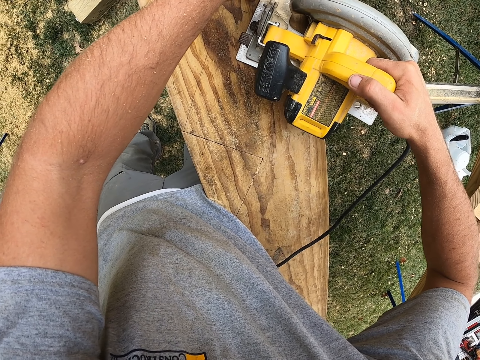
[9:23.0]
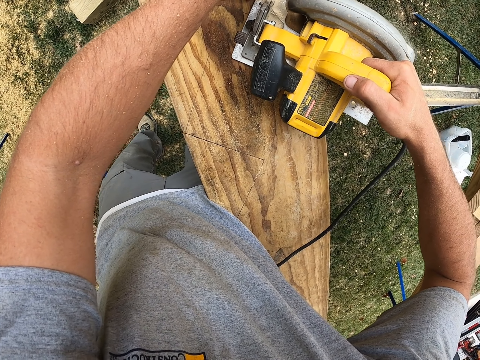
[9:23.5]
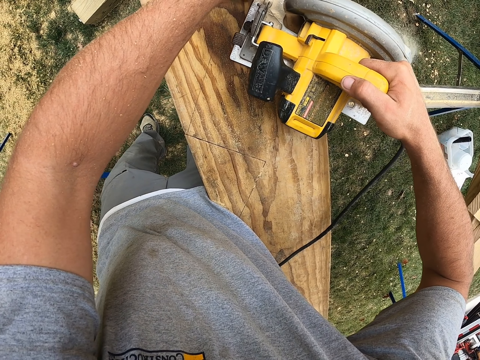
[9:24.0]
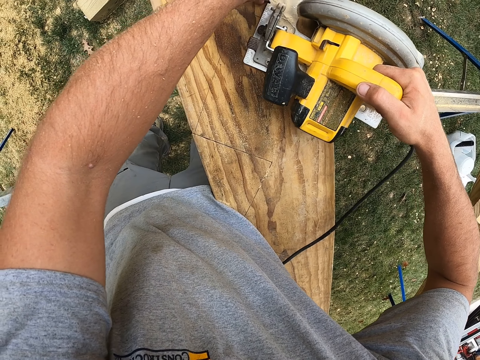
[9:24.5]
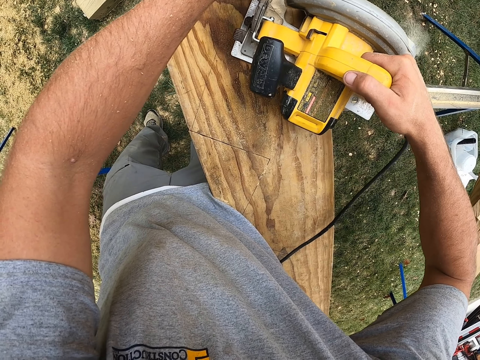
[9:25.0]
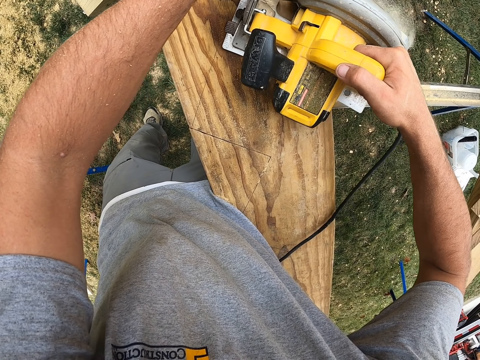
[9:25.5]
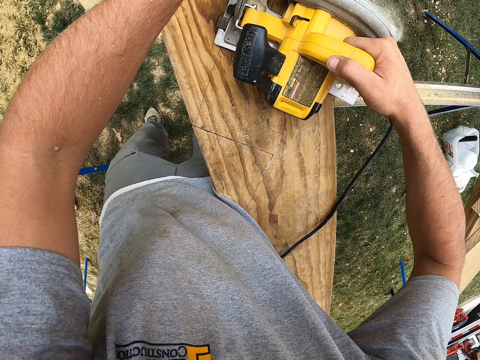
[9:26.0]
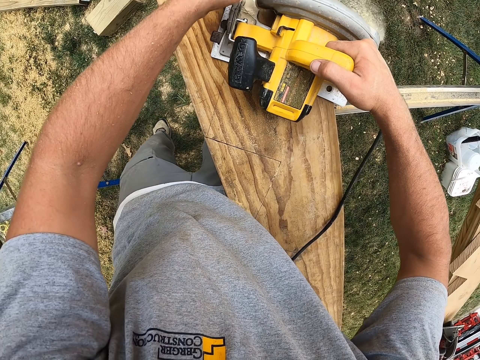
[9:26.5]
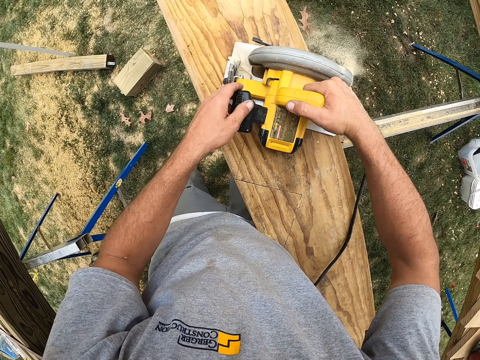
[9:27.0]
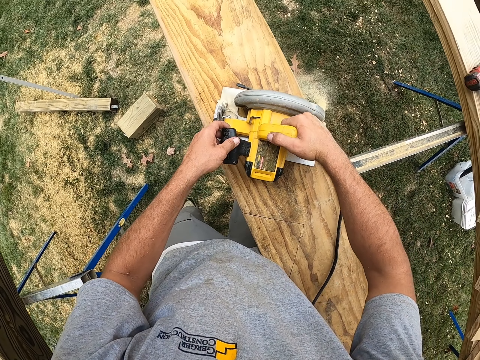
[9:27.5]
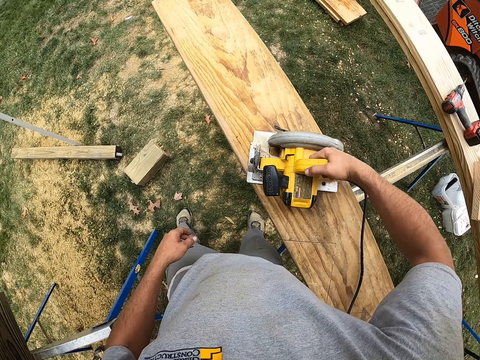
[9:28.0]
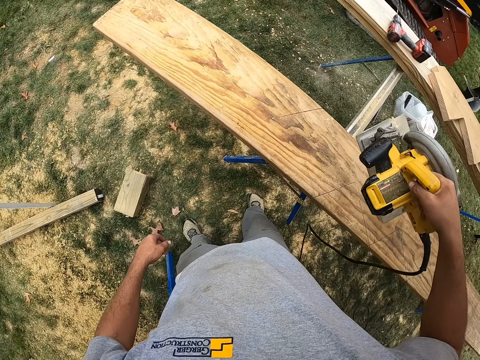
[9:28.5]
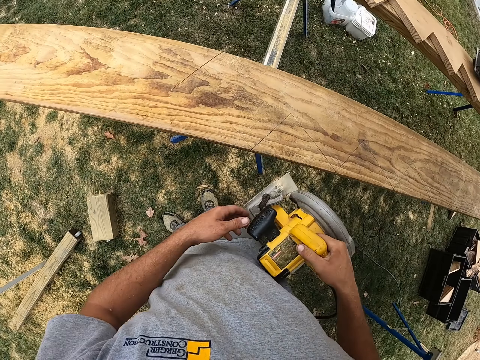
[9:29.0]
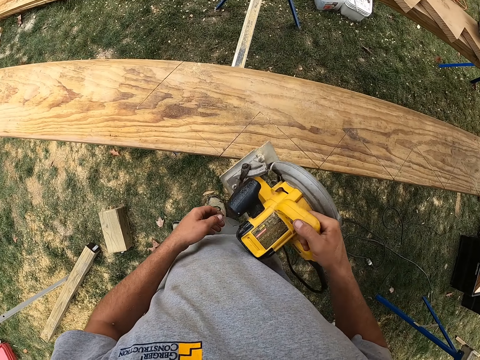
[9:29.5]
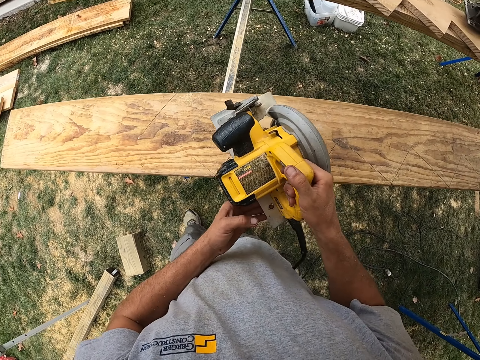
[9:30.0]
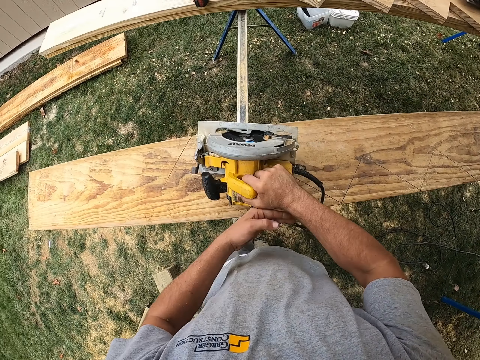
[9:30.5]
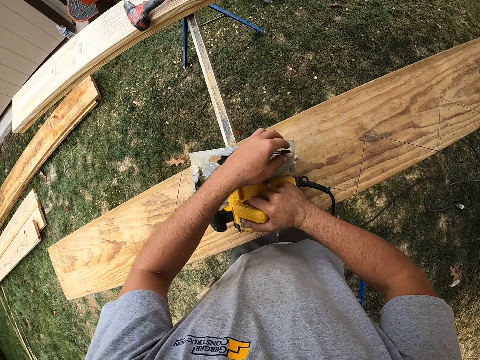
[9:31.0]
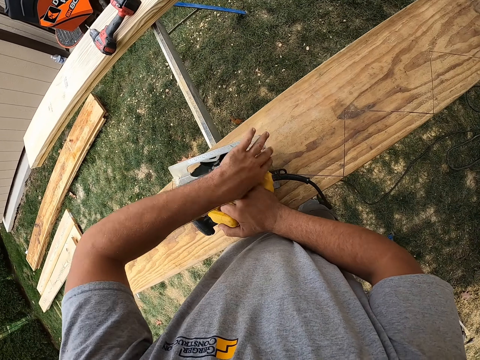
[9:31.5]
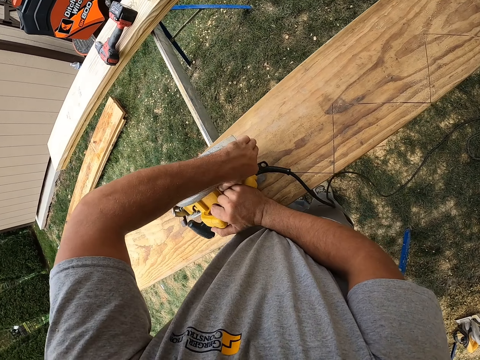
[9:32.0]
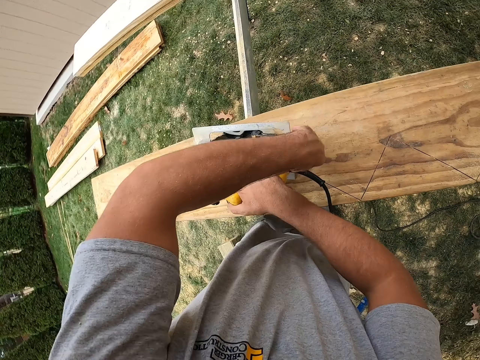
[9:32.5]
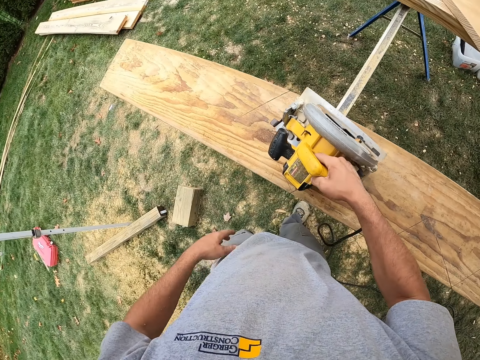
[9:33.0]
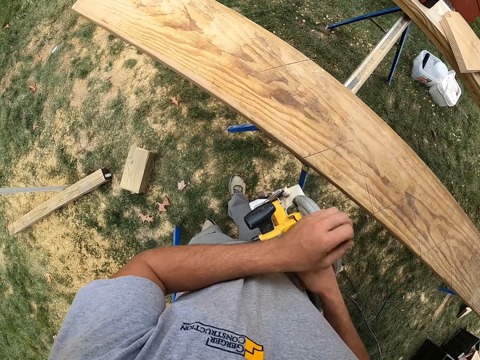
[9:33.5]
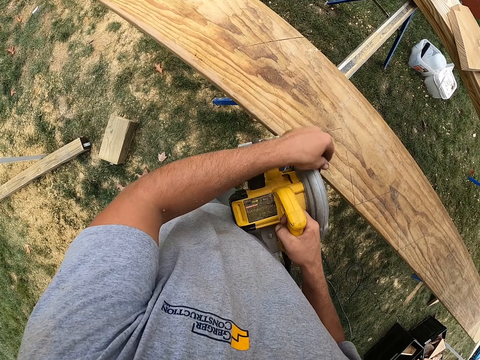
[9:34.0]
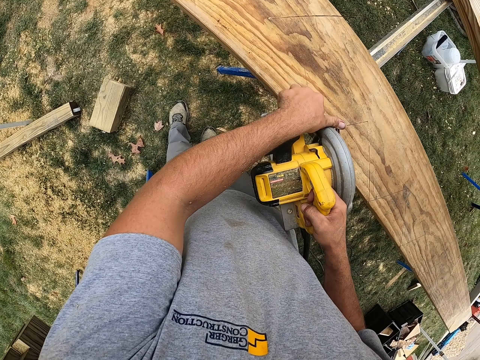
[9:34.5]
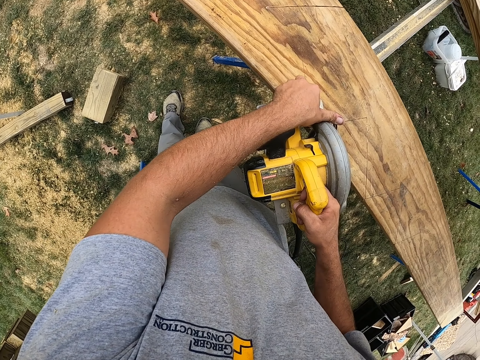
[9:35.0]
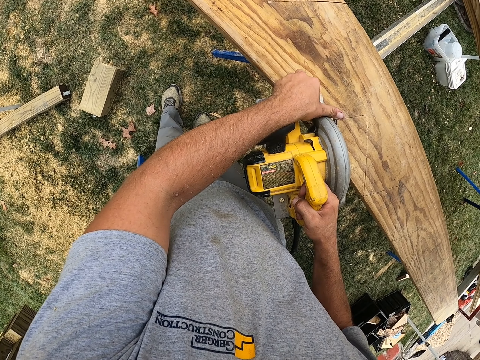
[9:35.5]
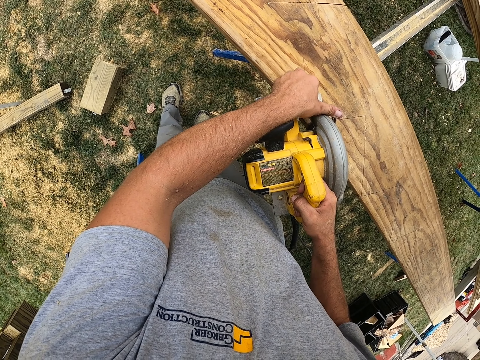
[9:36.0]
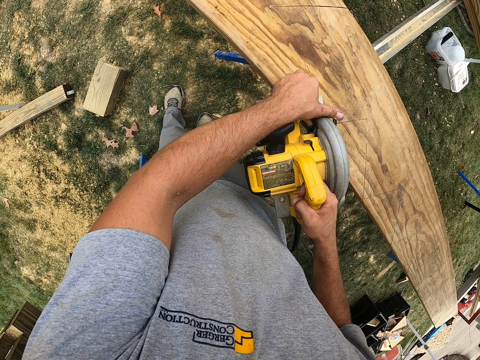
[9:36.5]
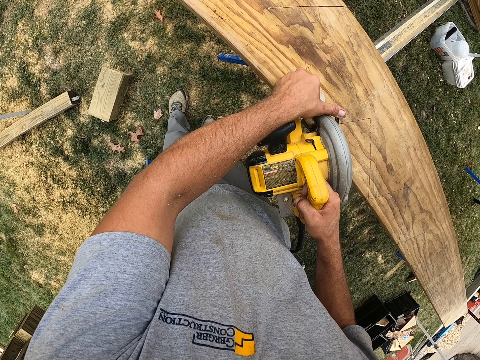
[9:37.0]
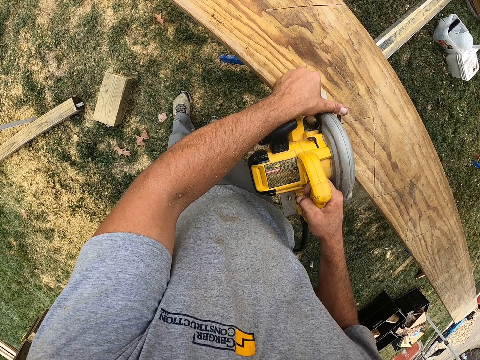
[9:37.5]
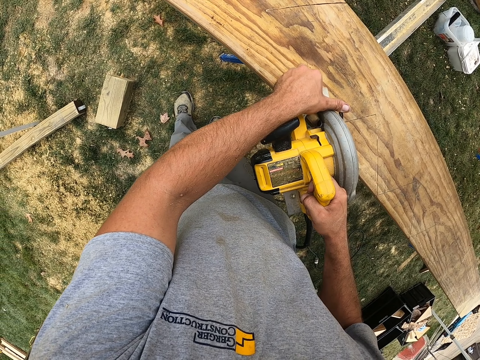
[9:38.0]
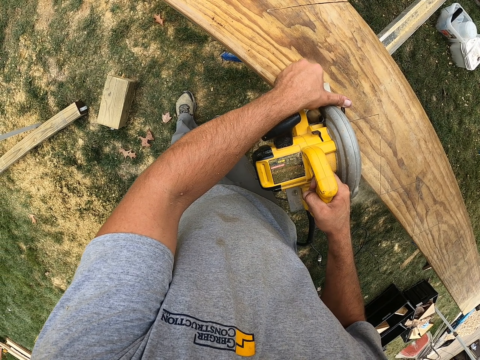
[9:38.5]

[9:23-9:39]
The camera wearer cuts the wood with the power saw. He moves the power saw on the wood. He adjusts his left hand on the saw. He removes his left hand on the power saw. He lifts up the power saw with his right hand. He carries the power saw with both hands. He lifts up the power saw with both hands. He places the power saw on the wood. He adjusts the power saw on the wood with both hands. He lifts up the power saw with the right hand. He touches the power saw with the left hand. He cuts the wood with the power saw.

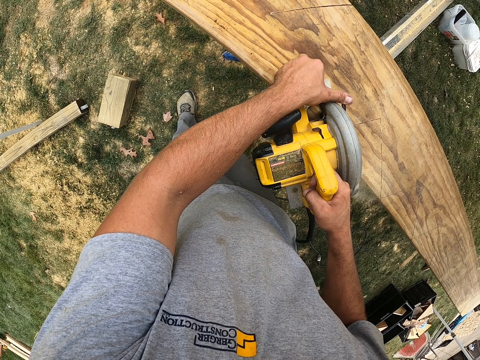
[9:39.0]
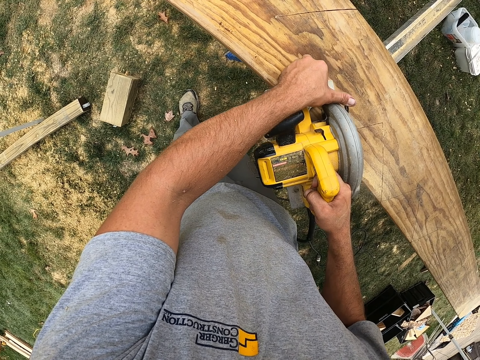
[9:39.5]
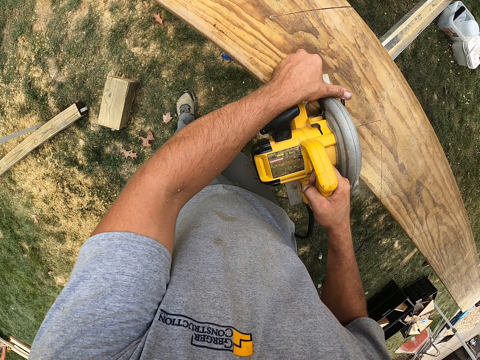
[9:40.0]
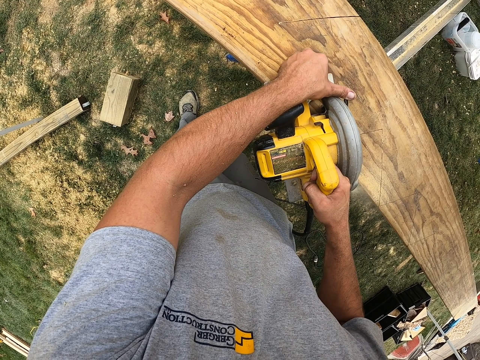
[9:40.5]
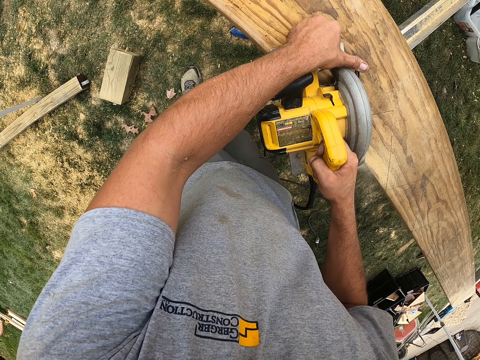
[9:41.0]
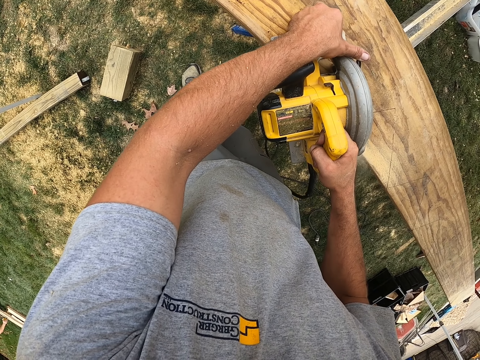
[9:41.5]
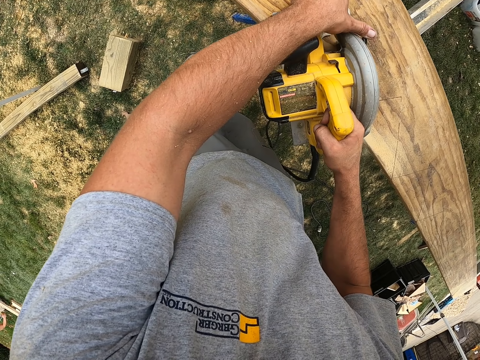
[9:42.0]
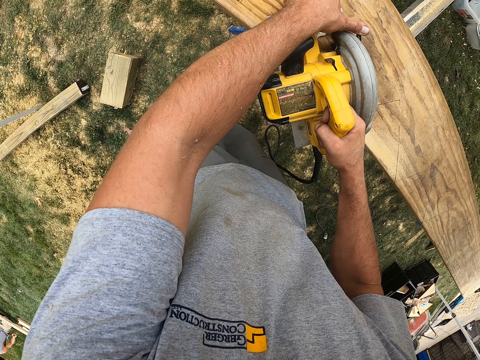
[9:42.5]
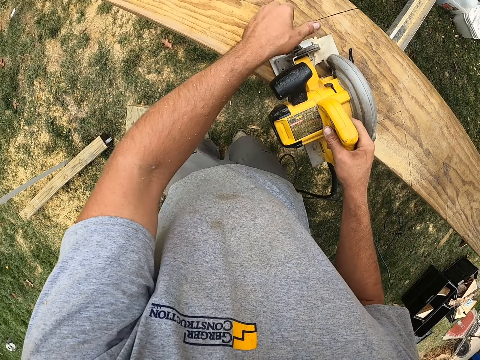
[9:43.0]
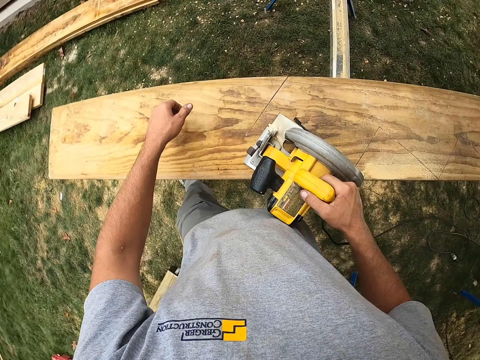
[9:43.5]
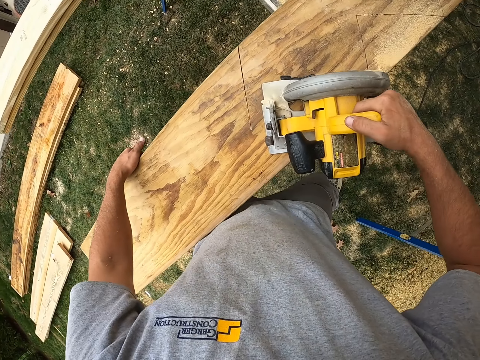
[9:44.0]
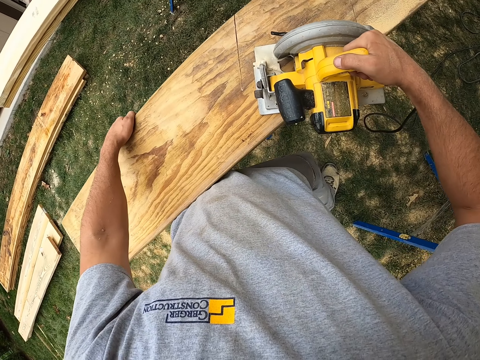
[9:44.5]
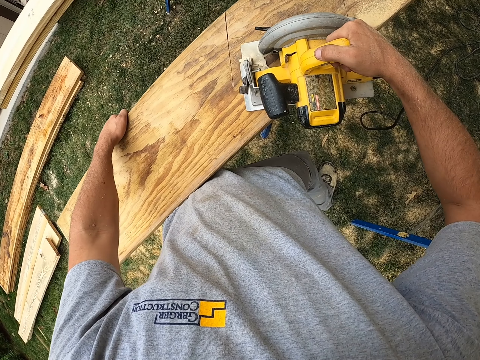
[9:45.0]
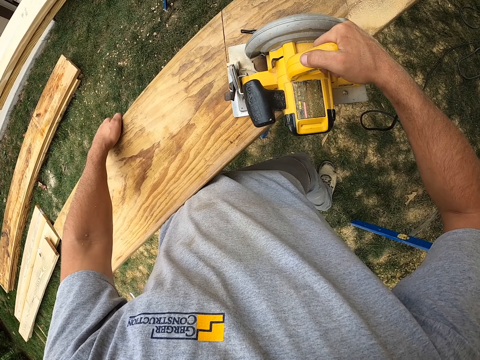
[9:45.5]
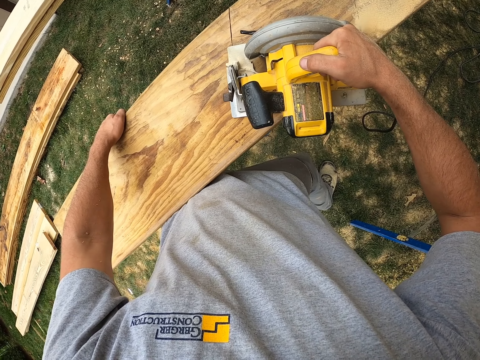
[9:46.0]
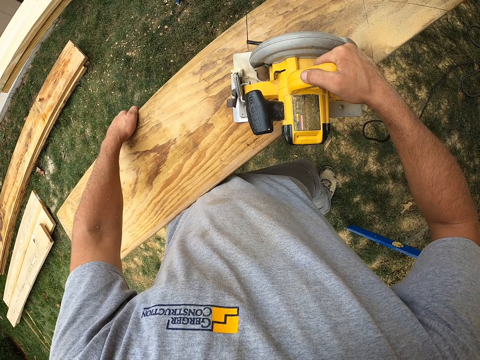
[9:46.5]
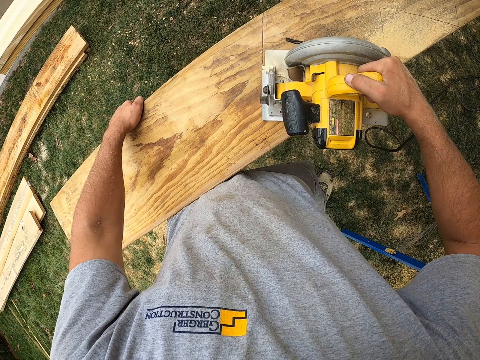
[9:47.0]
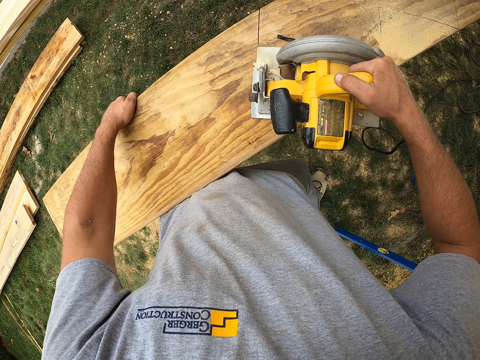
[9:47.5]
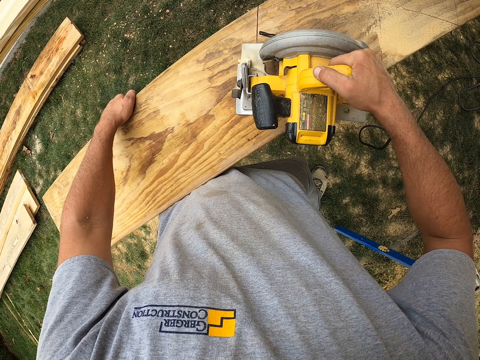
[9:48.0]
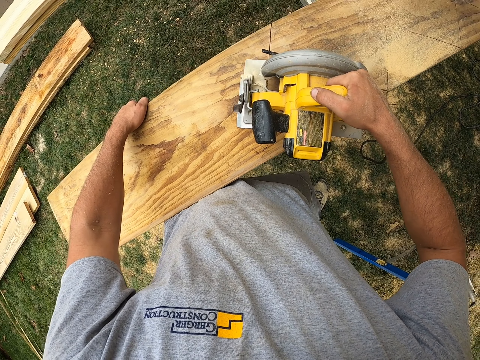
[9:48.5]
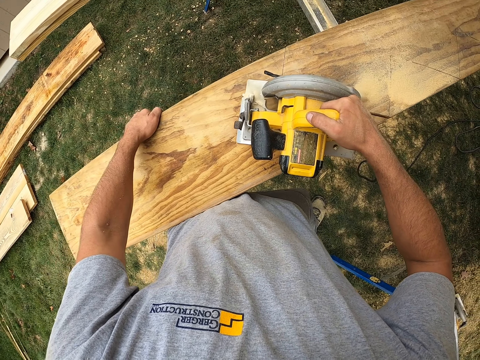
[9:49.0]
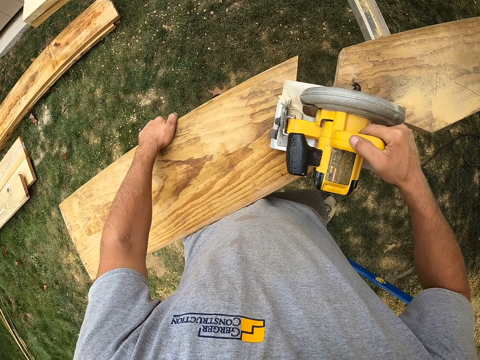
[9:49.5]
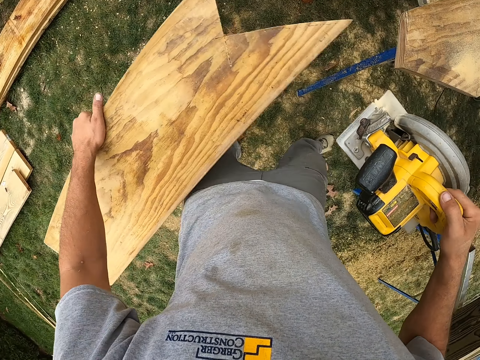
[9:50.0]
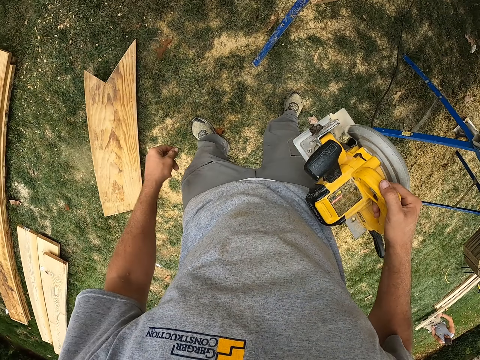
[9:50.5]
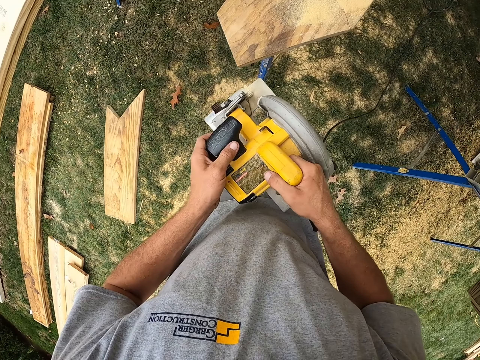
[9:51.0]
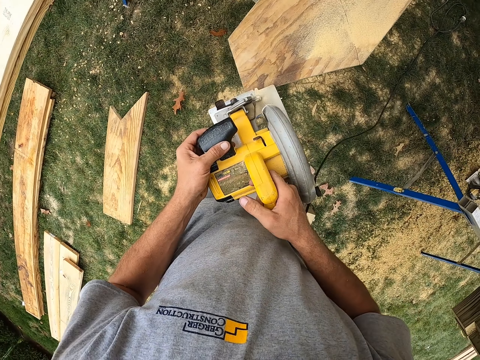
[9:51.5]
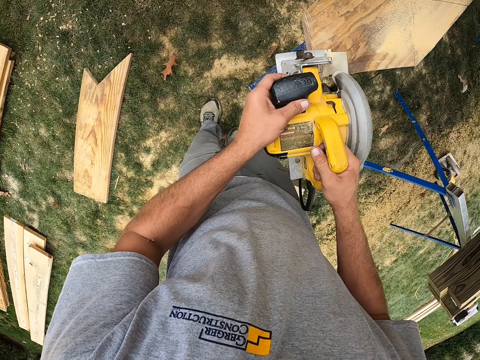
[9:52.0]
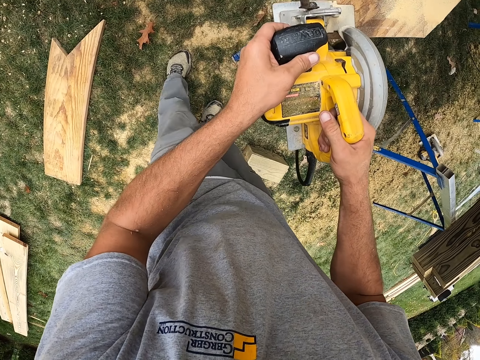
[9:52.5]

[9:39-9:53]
The camera wearer moves the power saw on the wood. He cuts the wood with the power saw. He moves his left hand over the wood. He touches the wood with his left hand. He holds the wood. He cuts the wood with the power saw. He holds the piece of wood with his left hand. He carries the power saw with his right hand. He carries the power saw with both hands.
